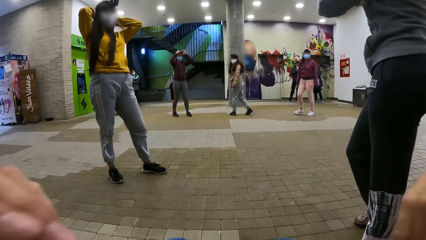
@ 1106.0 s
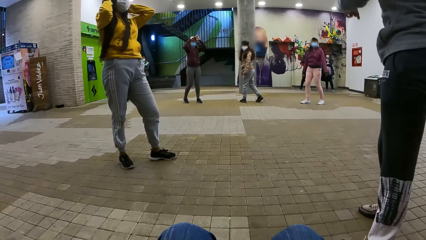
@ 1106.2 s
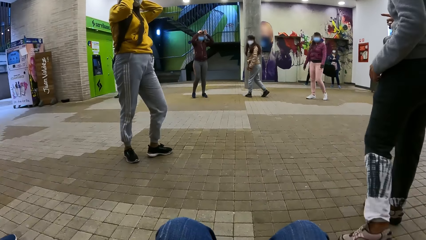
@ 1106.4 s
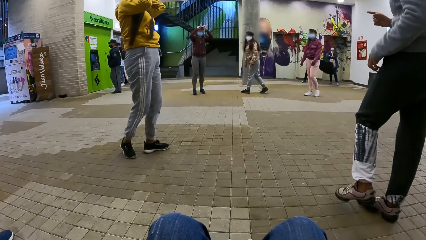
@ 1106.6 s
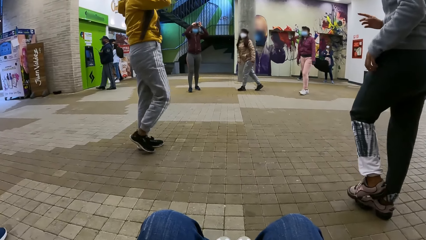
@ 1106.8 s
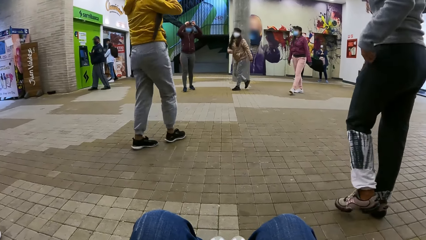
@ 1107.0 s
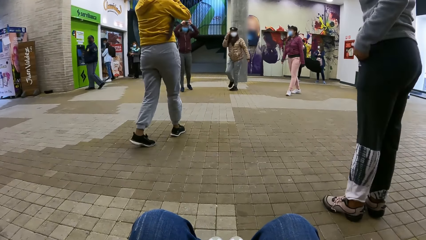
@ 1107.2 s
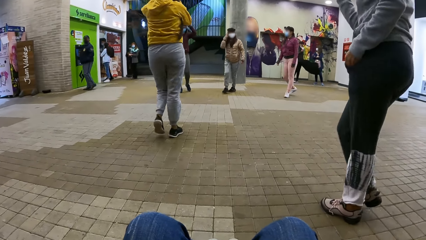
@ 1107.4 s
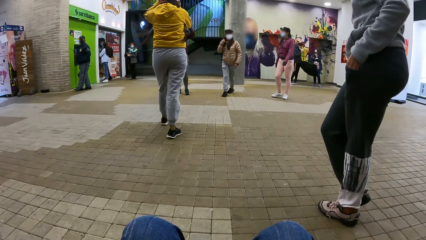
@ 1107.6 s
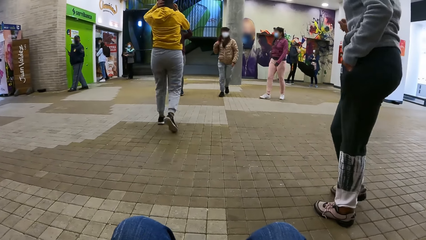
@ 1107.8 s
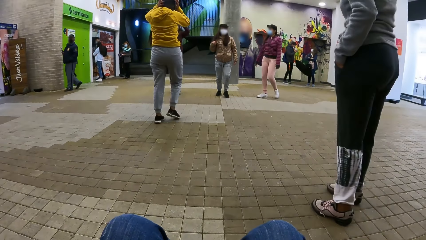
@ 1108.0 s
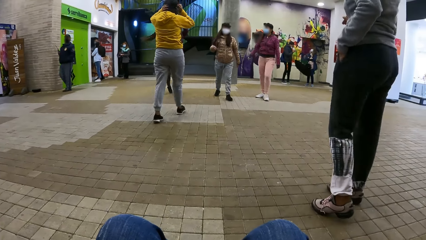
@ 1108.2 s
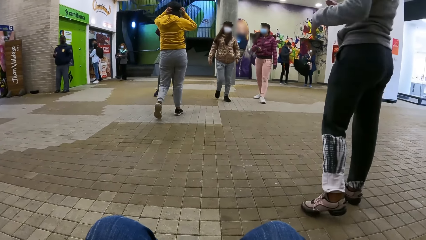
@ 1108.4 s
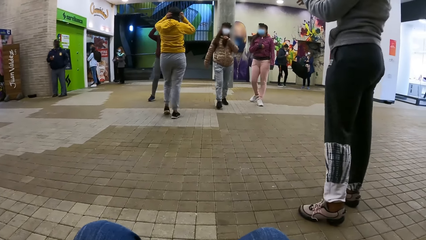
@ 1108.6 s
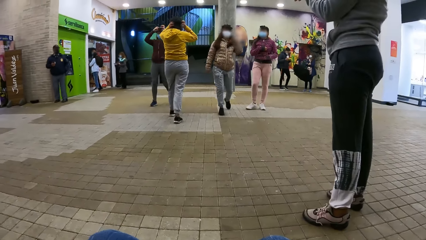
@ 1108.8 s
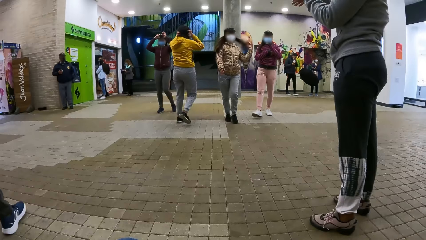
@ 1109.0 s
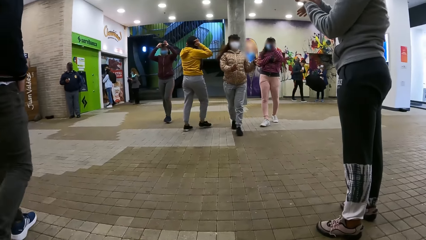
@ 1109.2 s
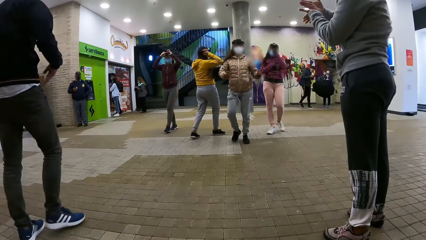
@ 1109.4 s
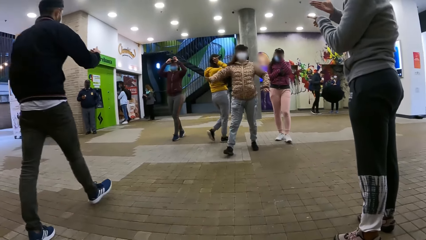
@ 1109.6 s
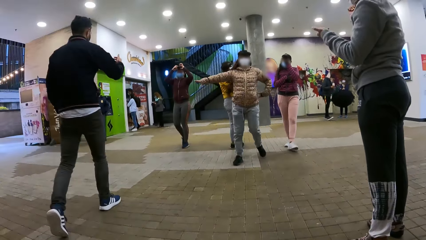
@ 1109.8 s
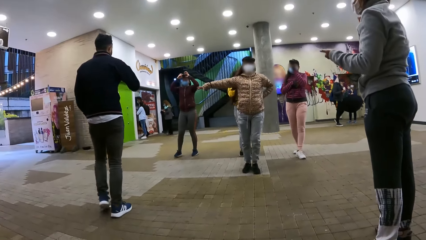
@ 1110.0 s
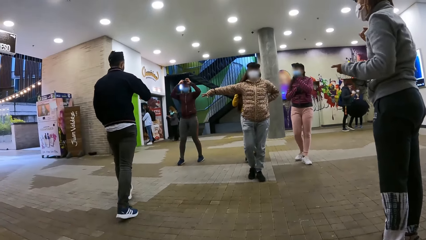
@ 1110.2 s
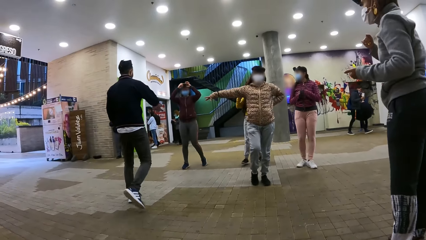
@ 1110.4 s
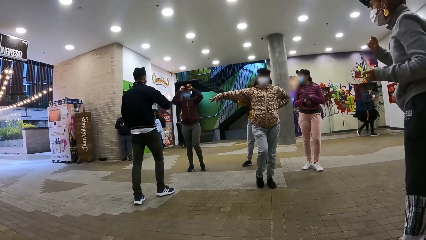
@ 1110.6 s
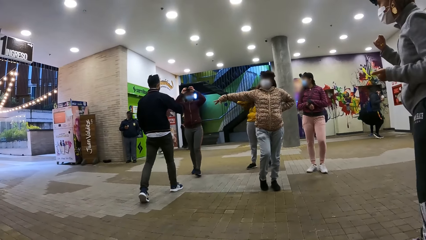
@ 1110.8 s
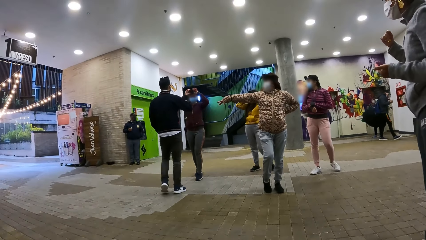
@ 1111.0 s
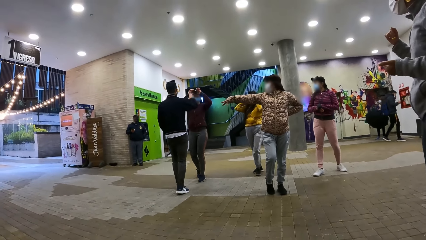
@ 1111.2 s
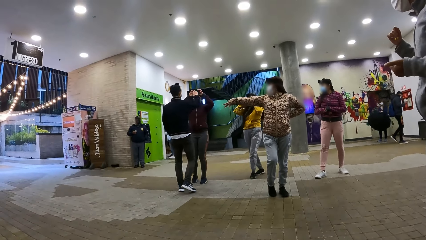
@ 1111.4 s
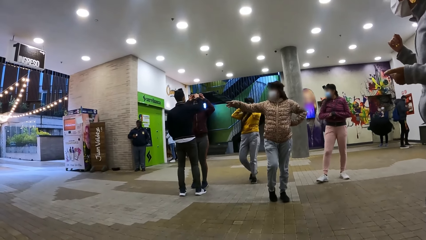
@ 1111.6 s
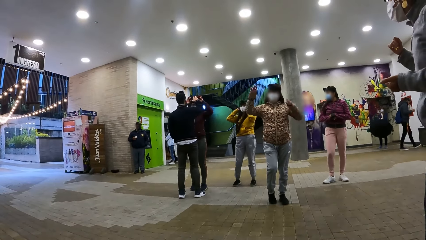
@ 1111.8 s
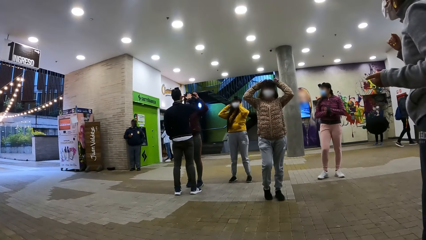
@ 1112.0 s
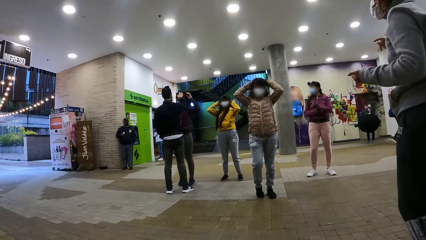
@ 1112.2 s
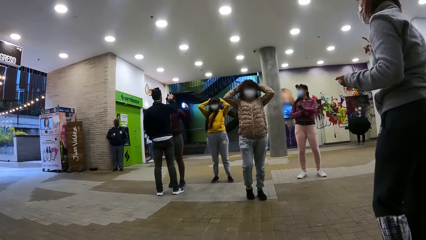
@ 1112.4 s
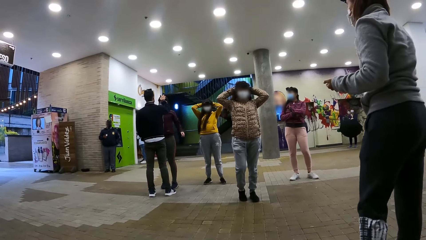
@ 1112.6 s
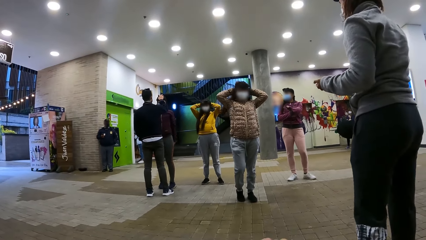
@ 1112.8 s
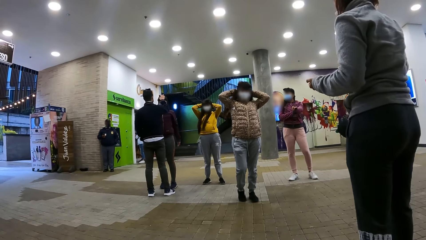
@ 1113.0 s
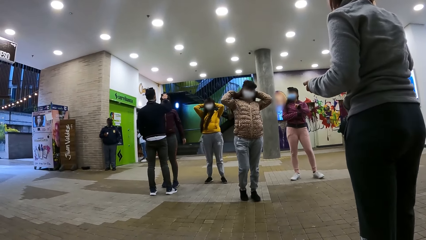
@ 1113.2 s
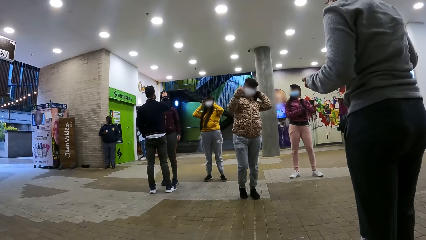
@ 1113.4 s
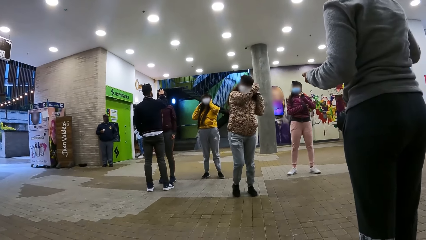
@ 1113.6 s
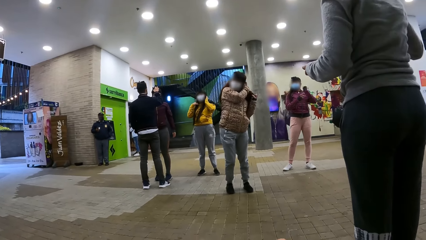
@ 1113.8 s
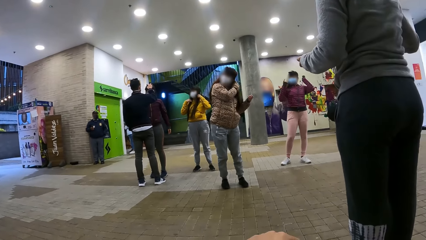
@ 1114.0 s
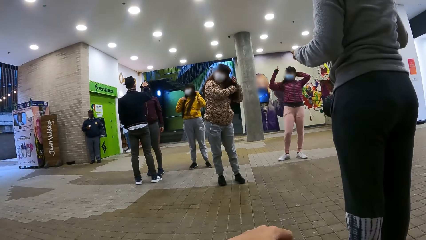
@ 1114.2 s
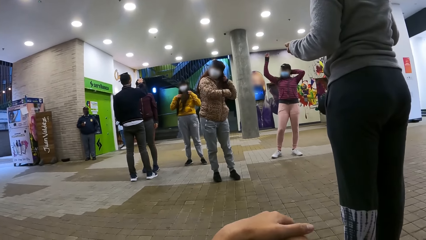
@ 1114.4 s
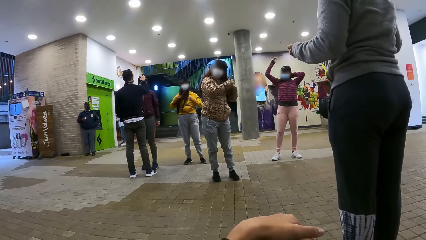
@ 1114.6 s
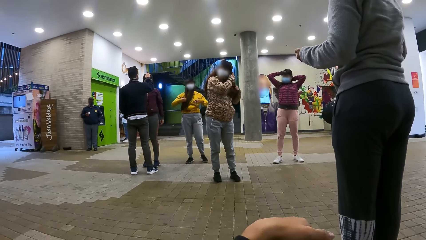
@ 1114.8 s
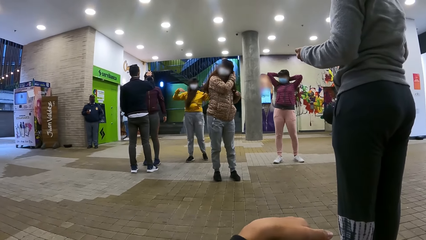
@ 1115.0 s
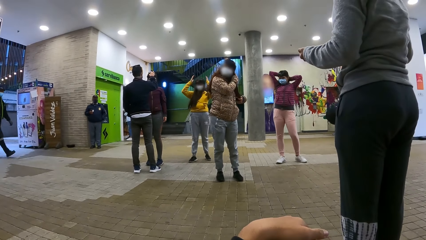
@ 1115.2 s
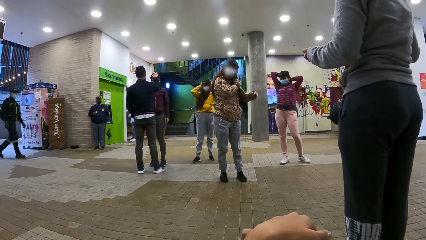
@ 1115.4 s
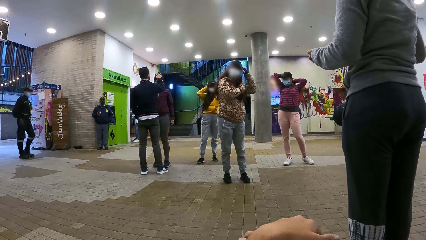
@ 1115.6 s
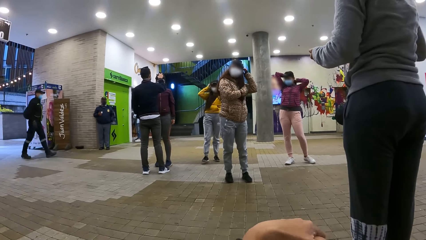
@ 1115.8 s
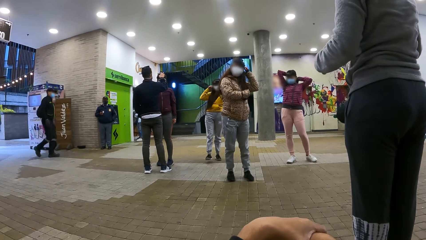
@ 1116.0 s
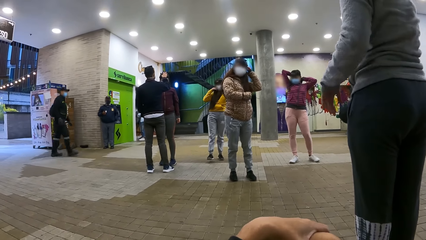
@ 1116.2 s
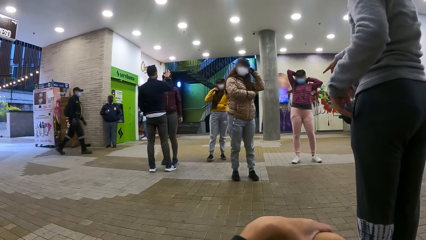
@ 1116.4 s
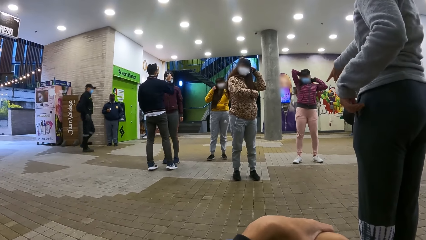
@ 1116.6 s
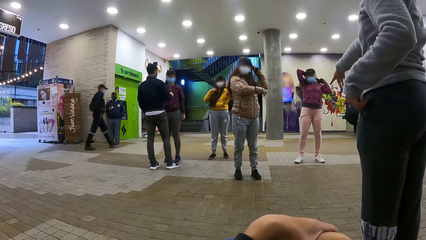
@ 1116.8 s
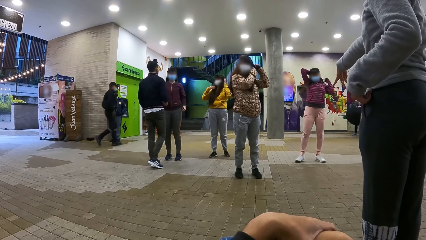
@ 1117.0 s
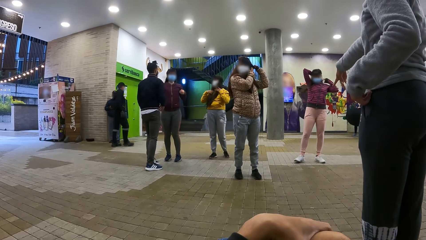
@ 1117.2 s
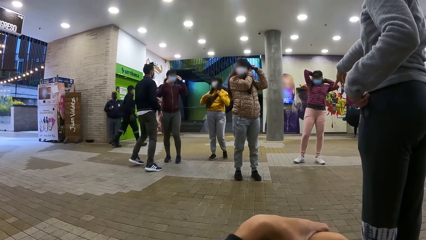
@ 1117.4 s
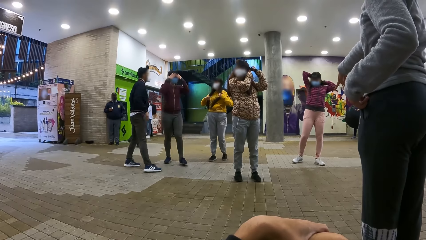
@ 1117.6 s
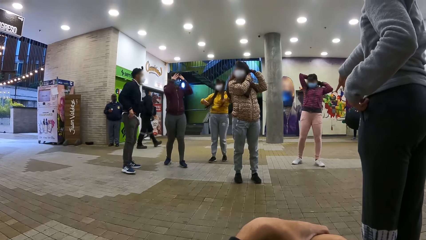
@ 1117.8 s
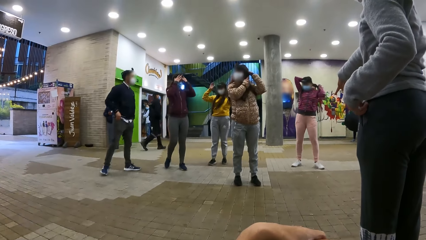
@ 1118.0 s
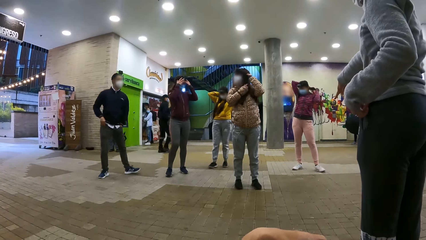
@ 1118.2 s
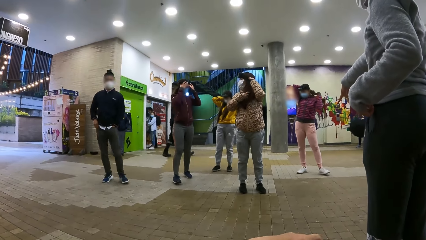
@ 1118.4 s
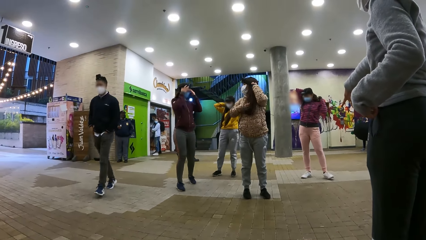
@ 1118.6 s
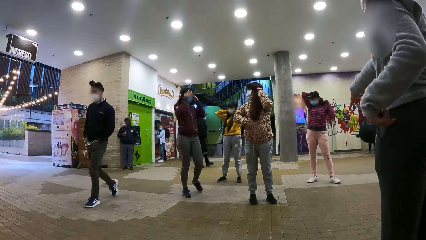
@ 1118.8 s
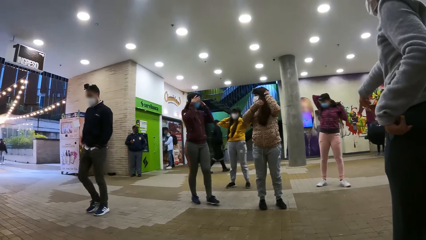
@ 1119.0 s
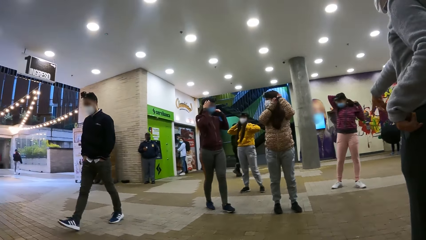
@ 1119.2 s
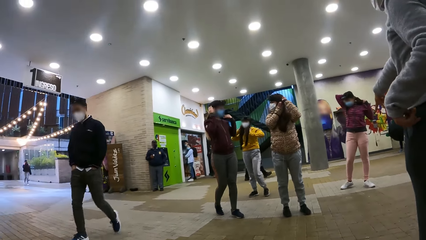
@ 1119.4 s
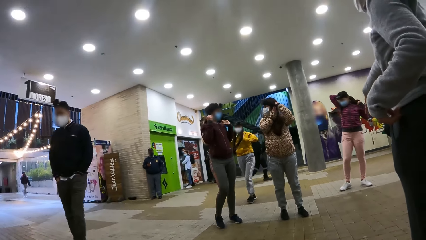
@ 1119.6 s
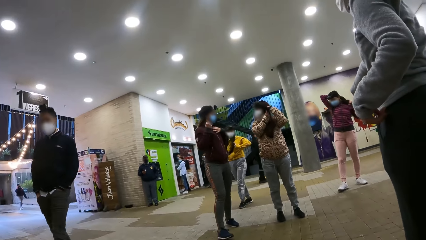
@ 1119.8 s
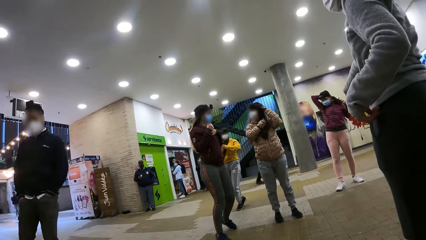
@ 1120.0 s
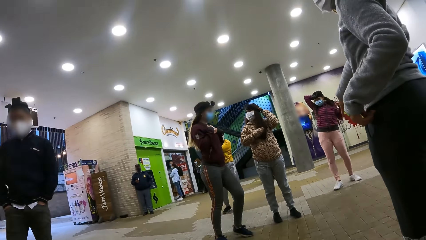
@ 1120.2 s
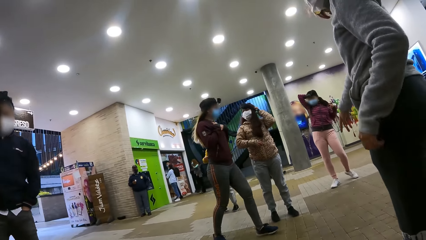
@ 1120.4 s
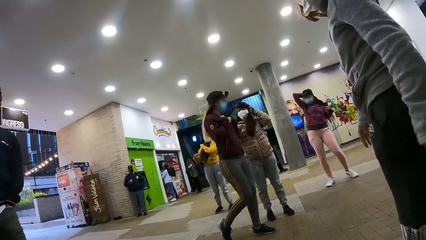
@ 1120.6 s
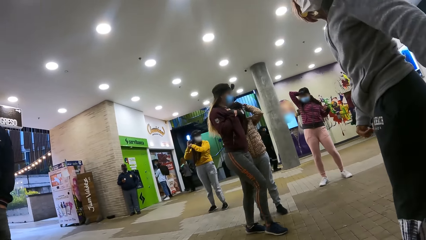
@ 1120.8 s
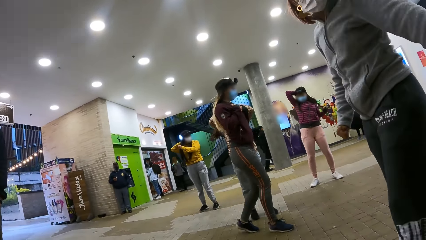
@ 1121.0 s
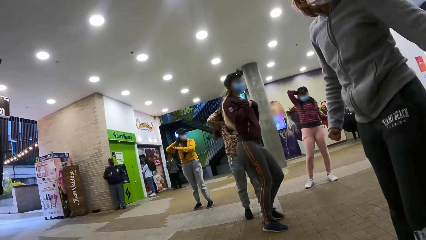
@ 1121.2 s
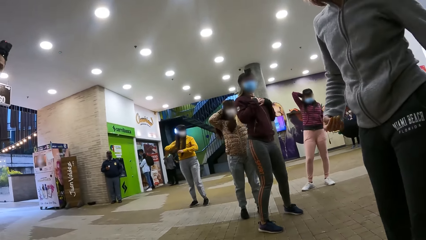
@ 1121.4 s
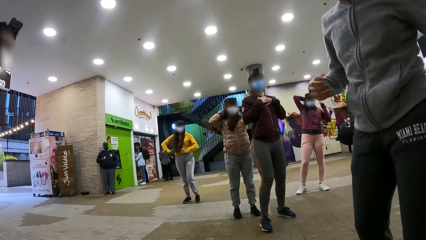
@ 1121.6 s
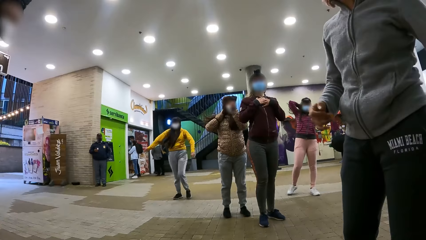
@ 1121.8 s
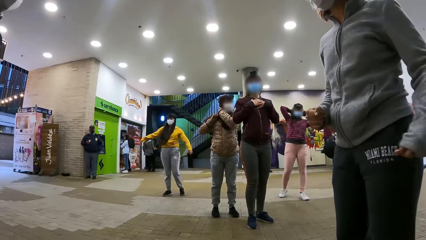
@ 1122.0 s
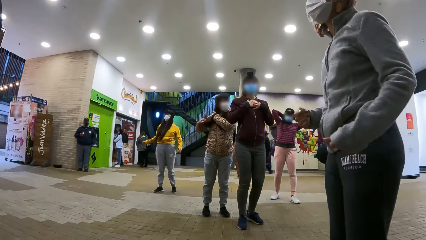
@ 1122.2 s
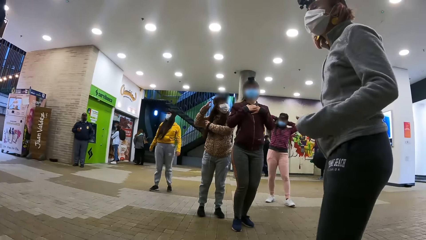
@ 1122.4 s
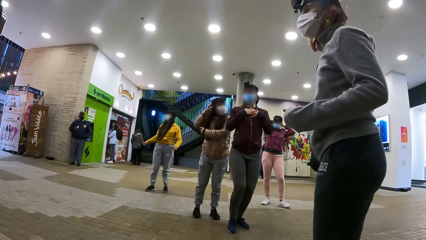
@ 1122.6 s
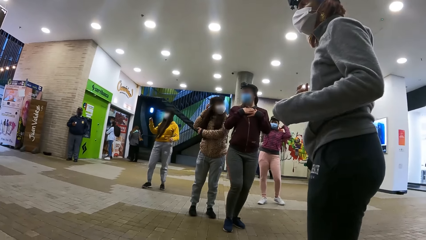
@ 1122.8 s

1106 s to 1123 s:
The camera wearer stares at the people. They record video. They move hands on the knees. They record video.
